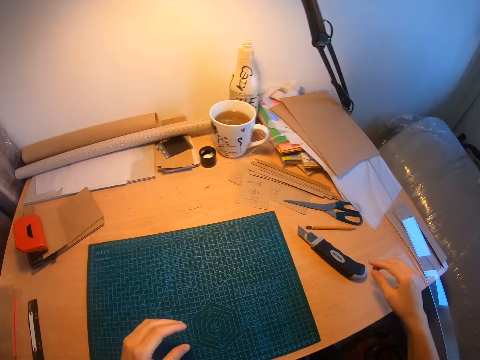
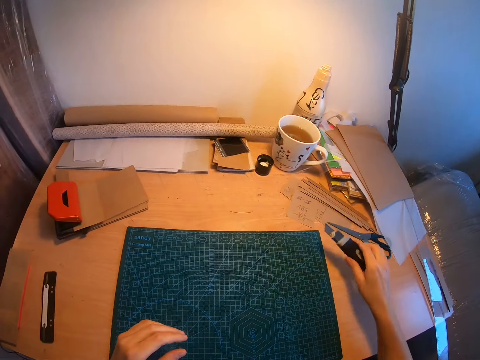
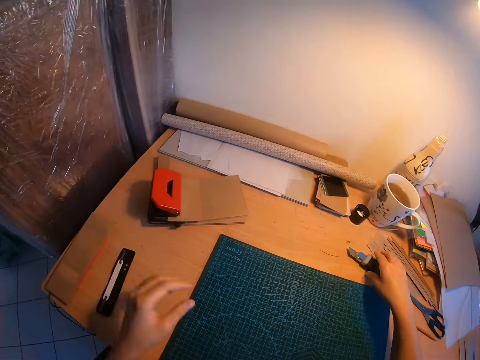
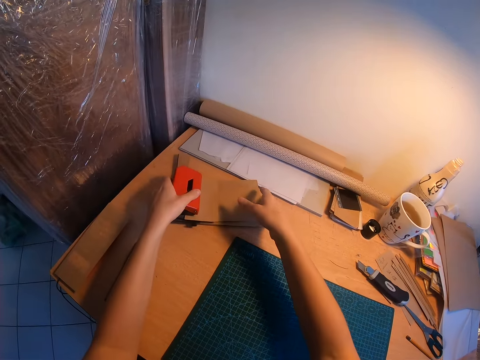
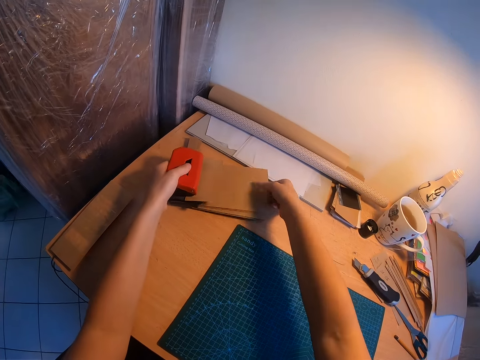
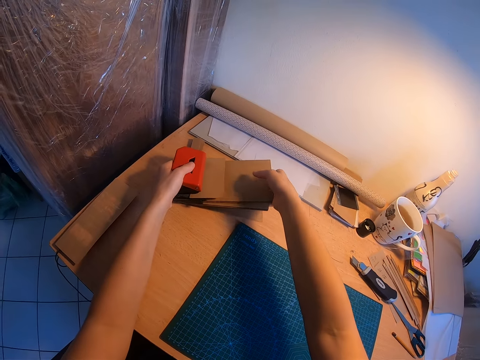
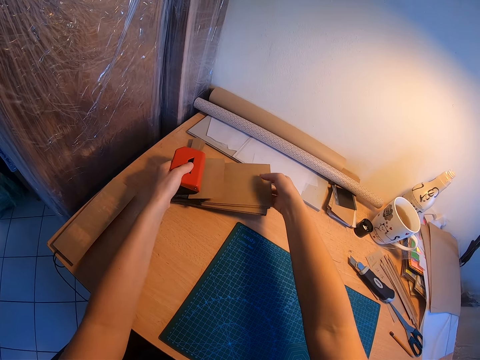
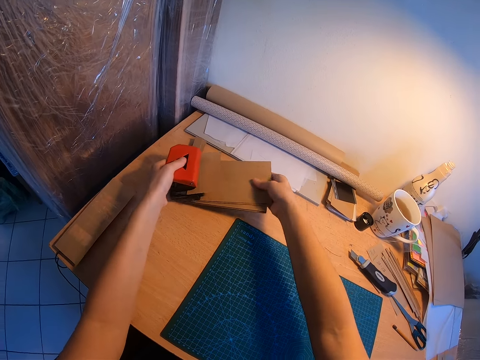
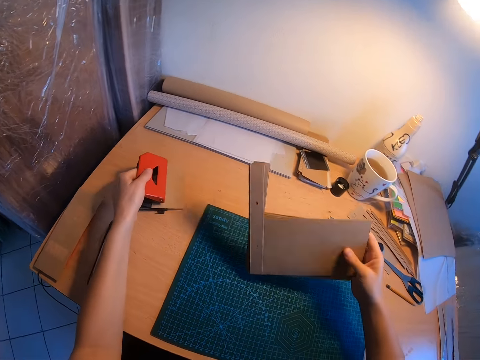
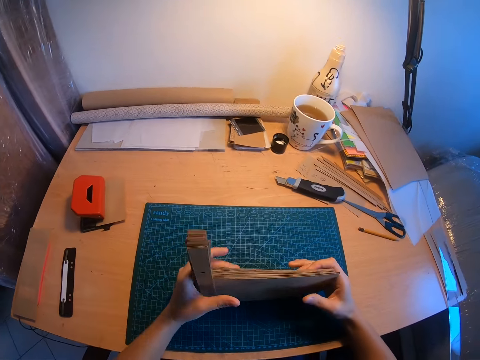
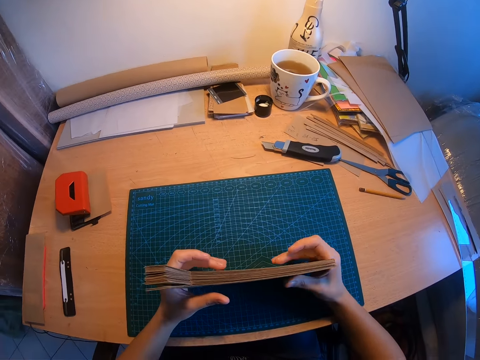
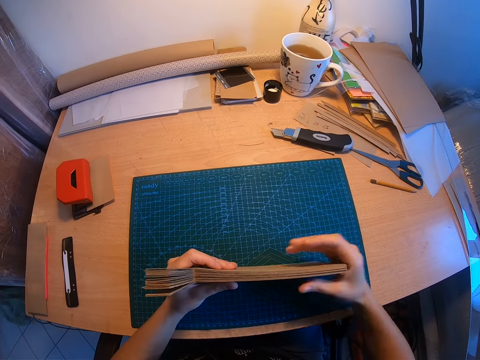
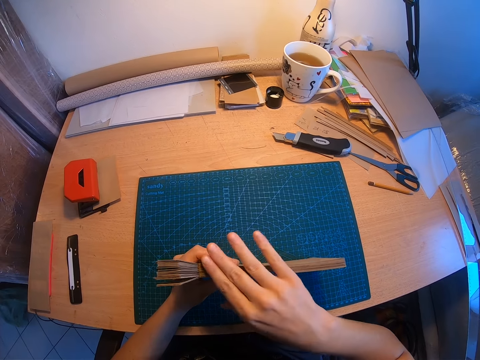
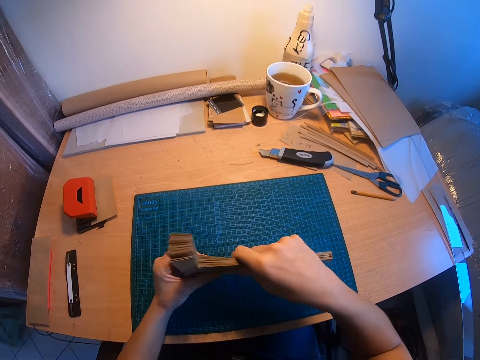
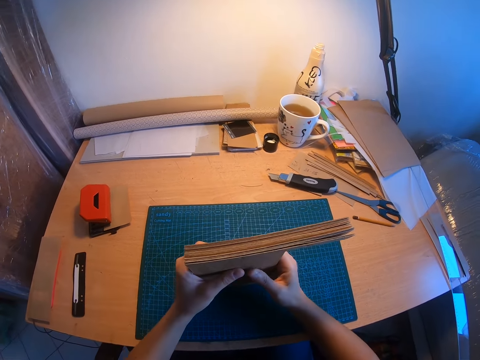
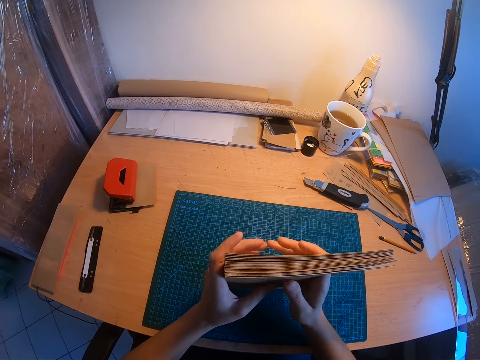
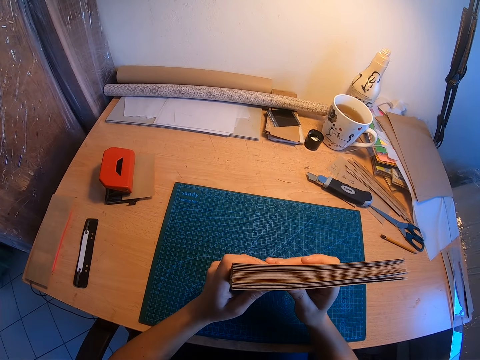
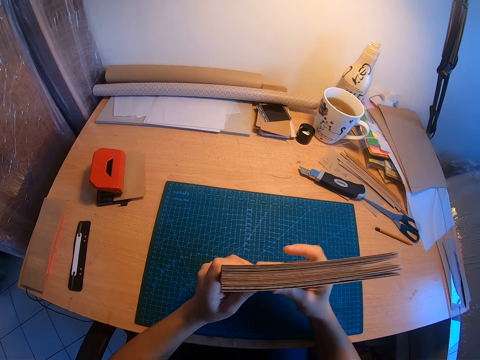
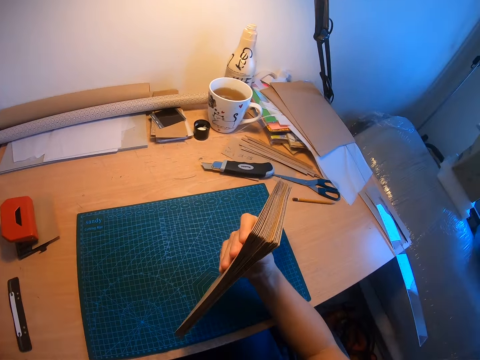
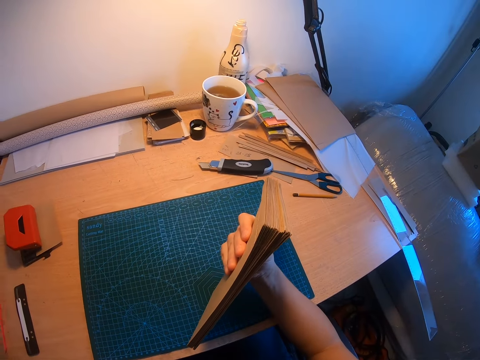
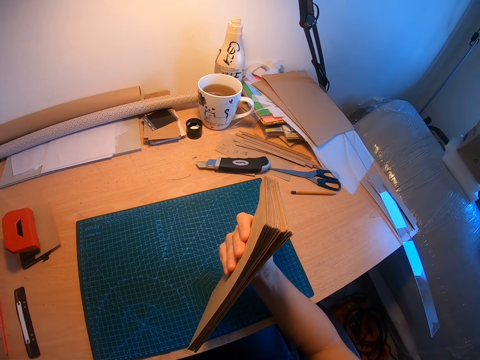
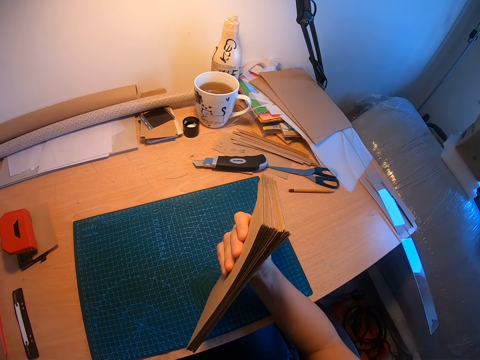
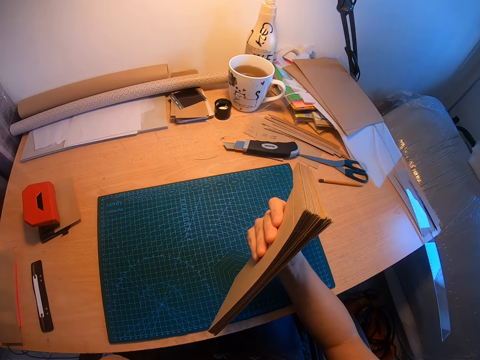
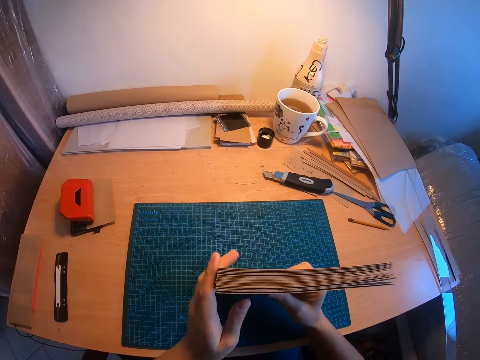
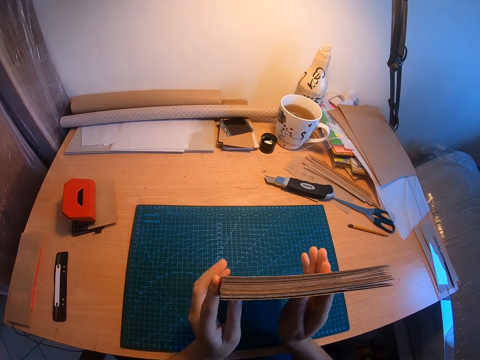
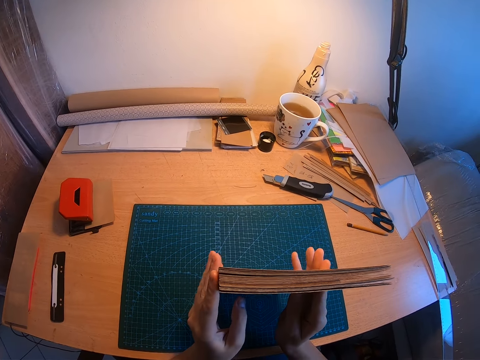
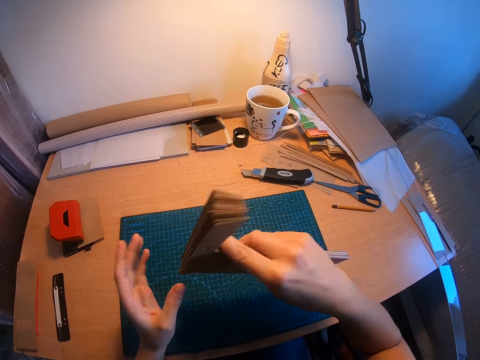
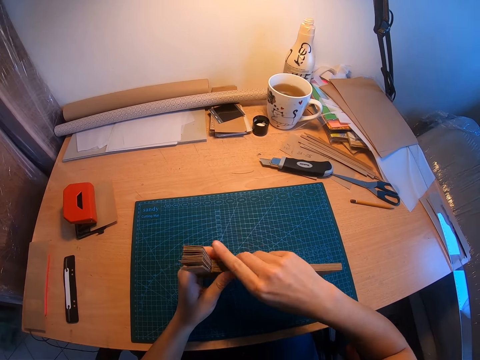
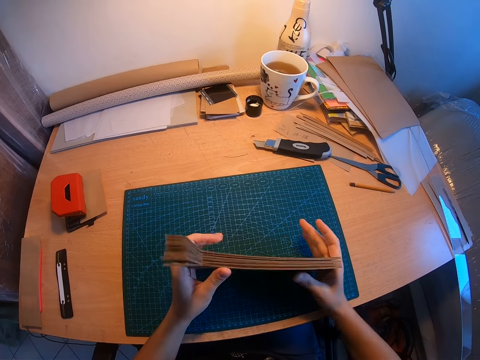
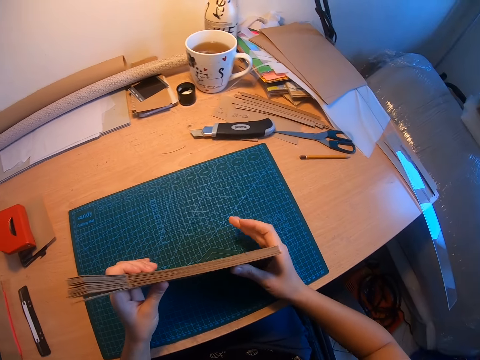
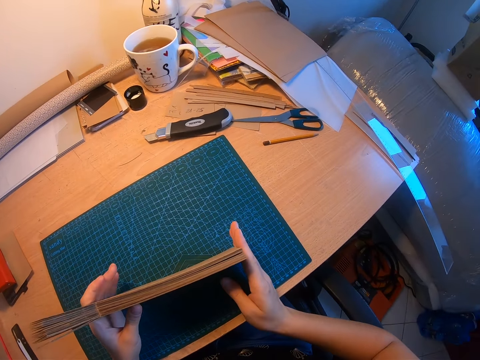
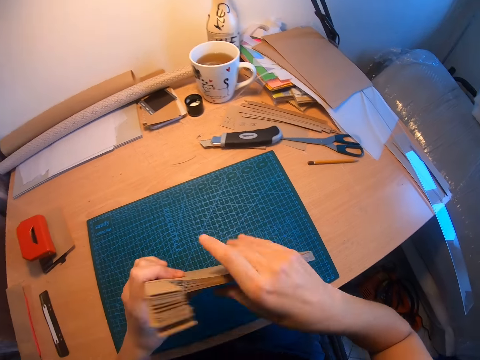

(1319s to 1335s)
The camera wearer picks up the small knife on the desk with her right hand. She drops the small knife on the desk with her right hand. She raises the orange metal on the brown papers. She carries the brown pieces of paper or manila papers under the orange metal. She collects the manila papers. She drops the orange metal on the desk. She arranges the brown pieces of paper with both hands. She looks at the manila papers. She organizes the manila papers.

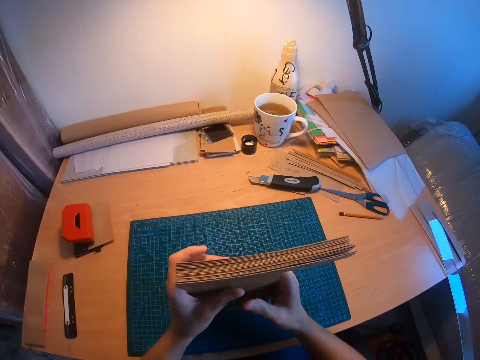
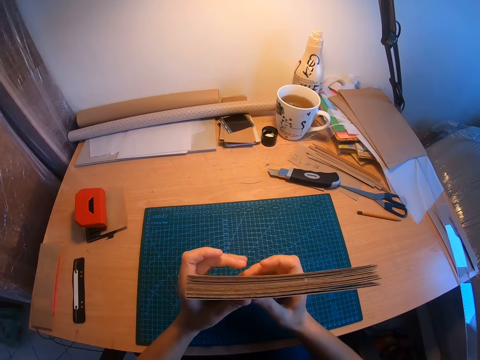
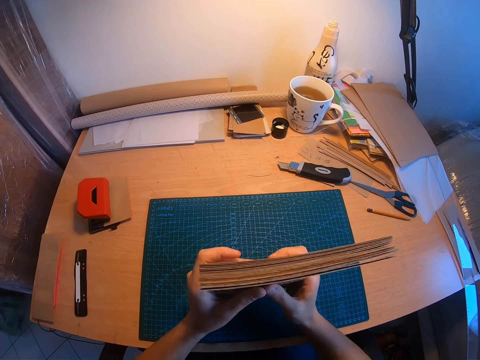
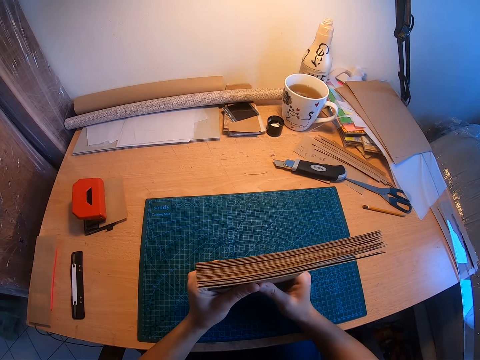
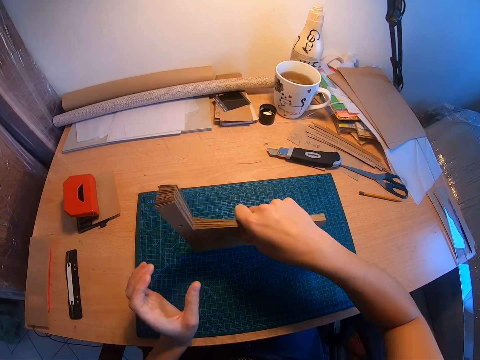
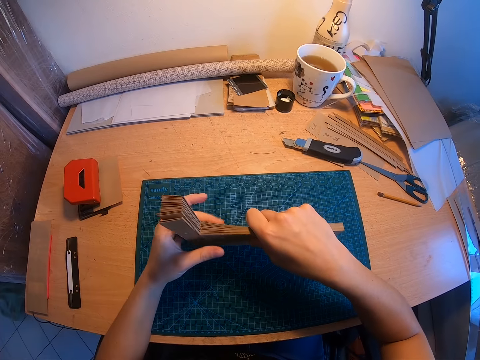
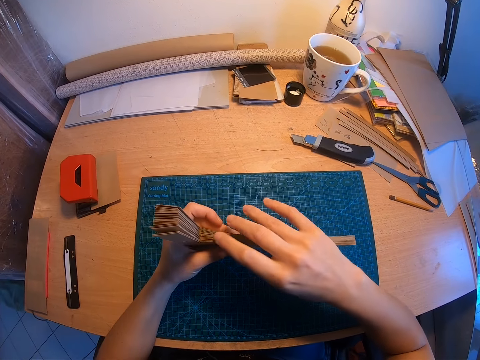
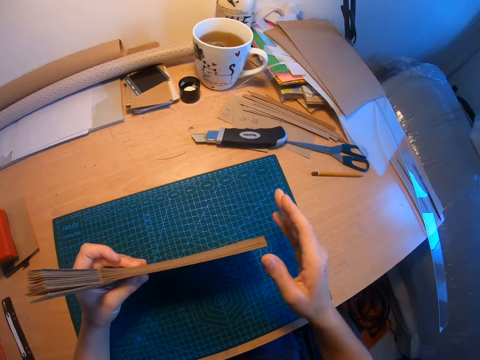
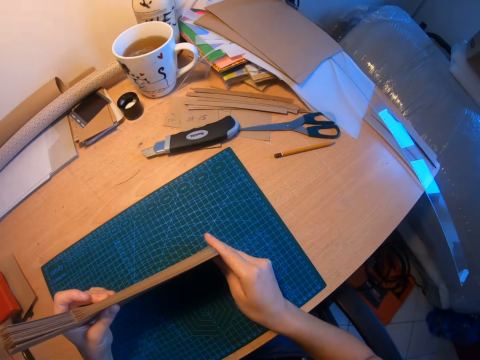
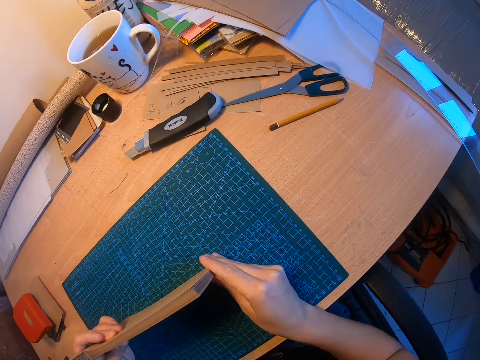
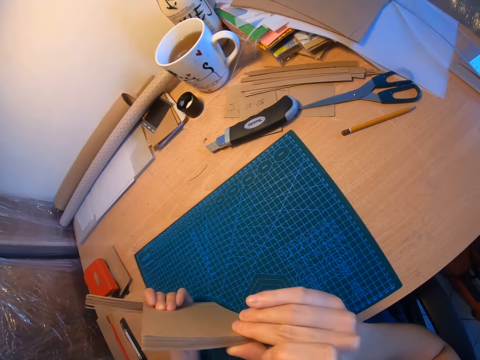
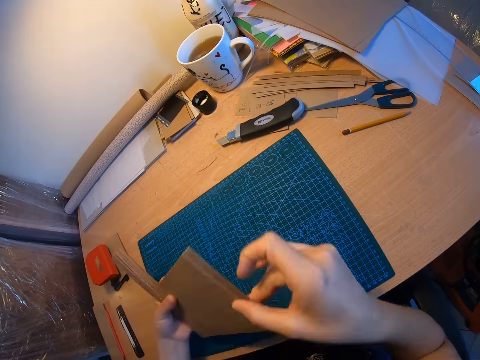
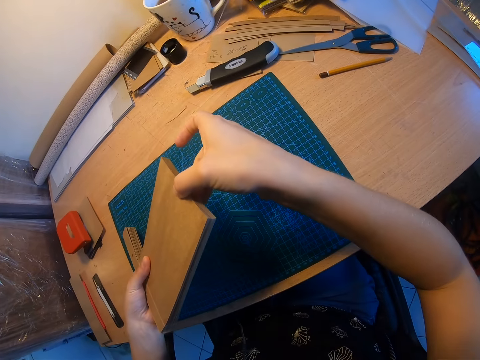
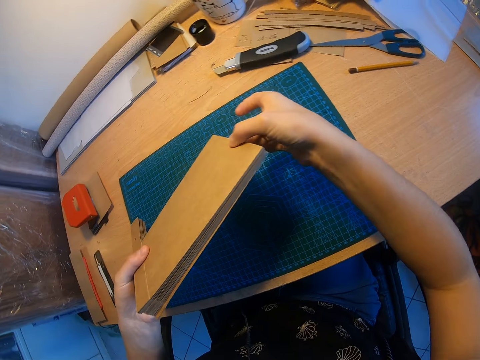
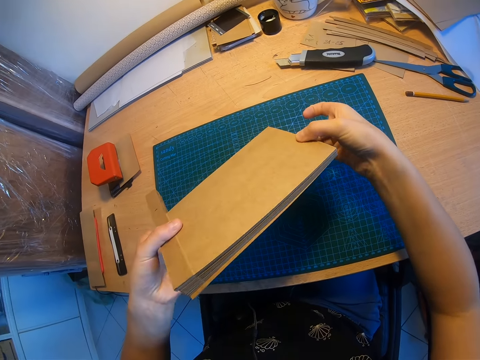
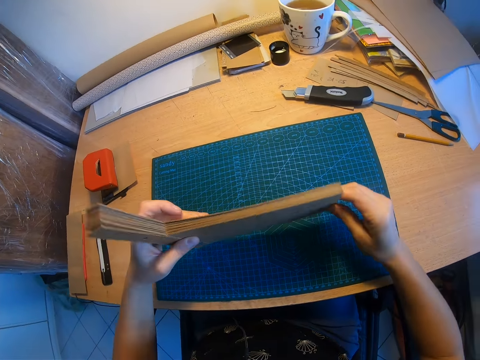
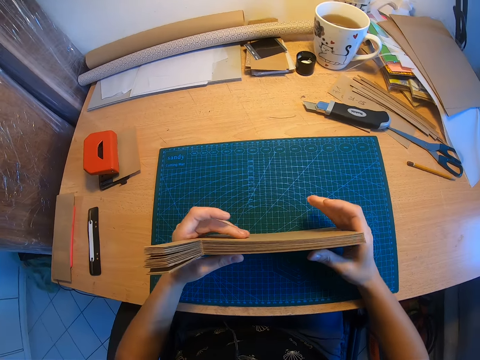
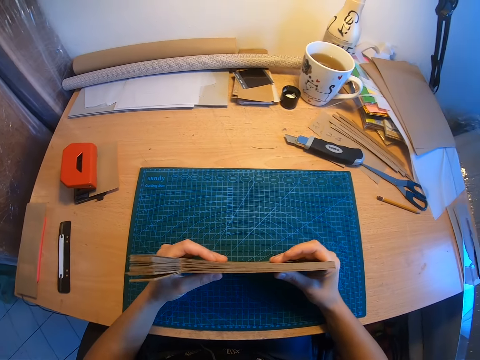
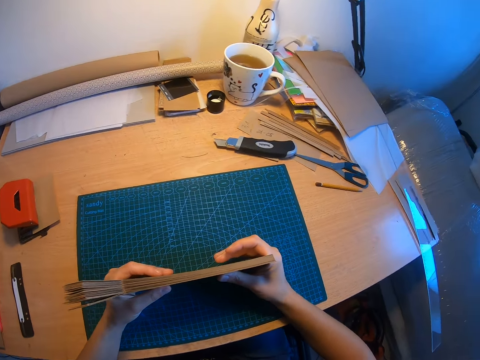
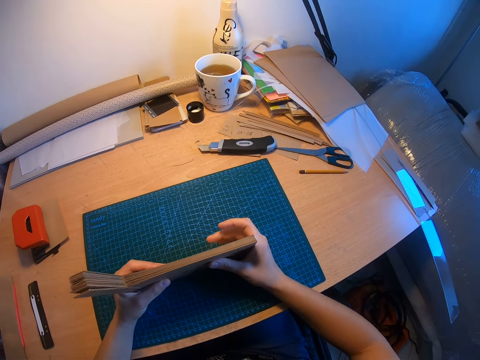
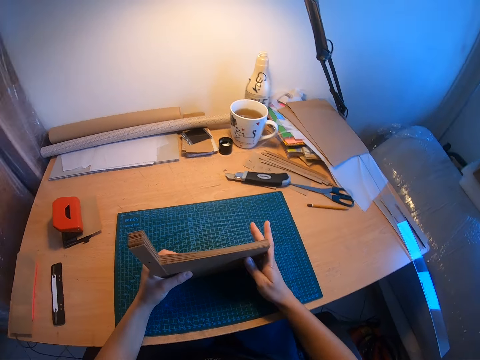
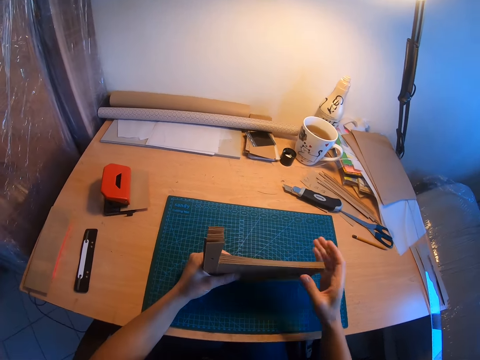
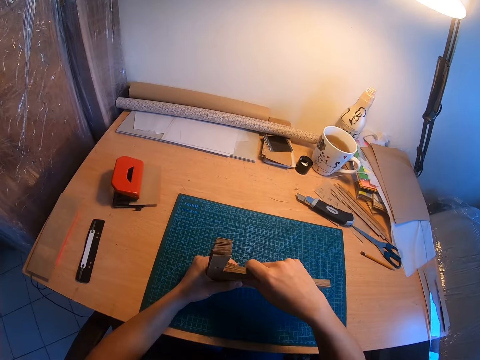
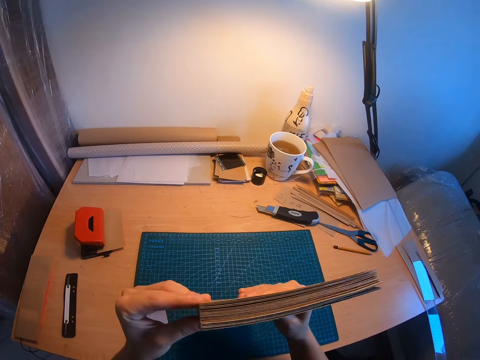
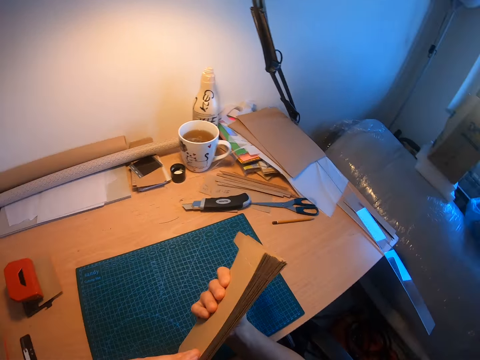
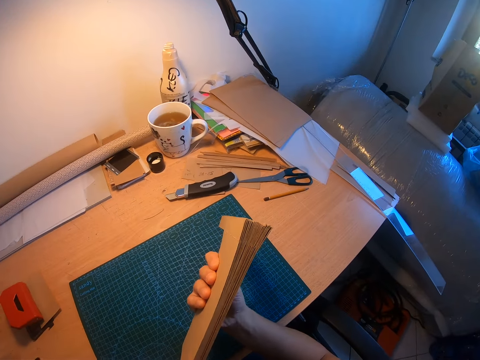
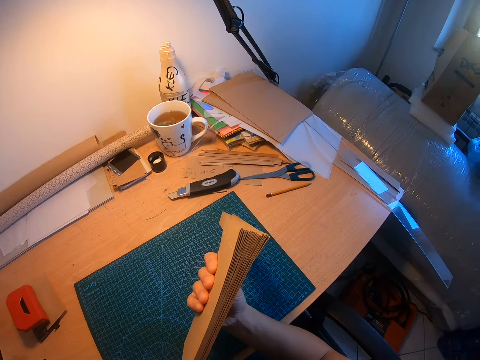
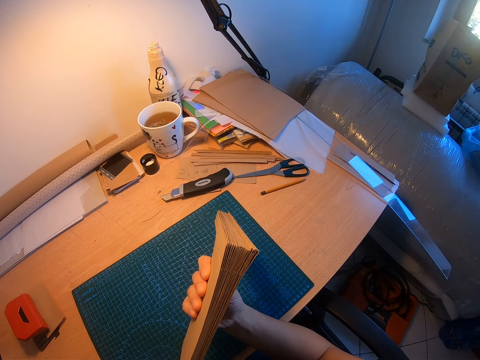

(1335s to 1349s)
The camera wearer glances at the manila papers. They tap the manila papers on the work mat. They stare at the manila paper.
